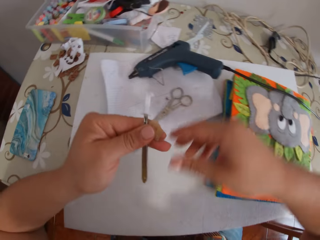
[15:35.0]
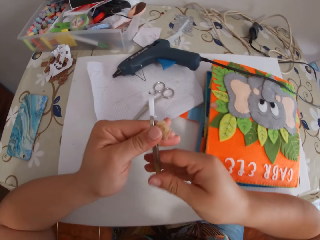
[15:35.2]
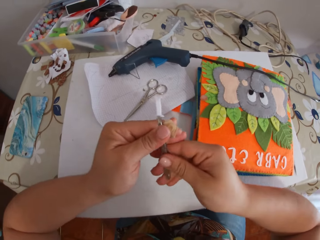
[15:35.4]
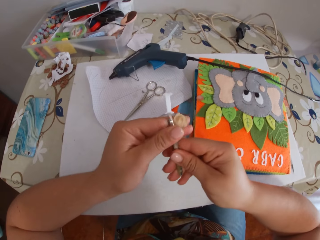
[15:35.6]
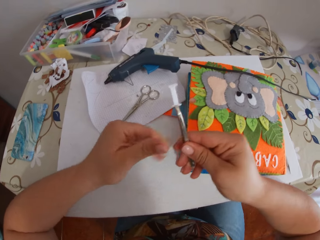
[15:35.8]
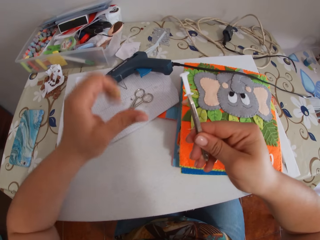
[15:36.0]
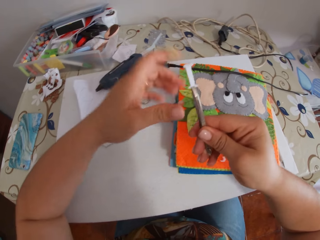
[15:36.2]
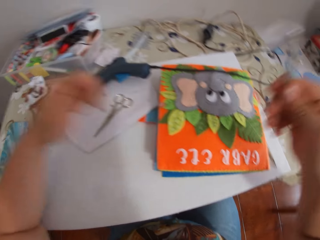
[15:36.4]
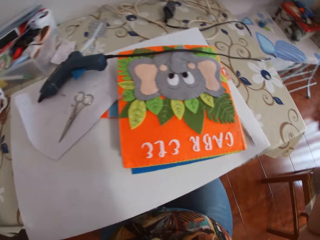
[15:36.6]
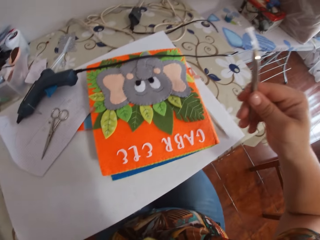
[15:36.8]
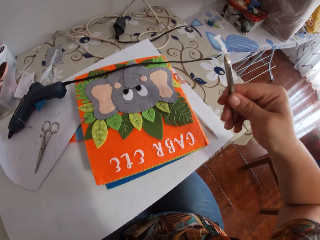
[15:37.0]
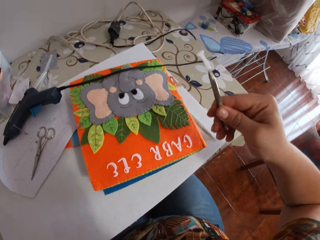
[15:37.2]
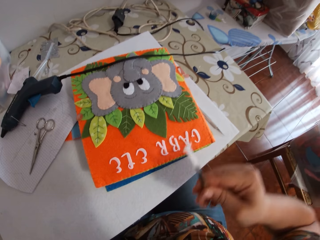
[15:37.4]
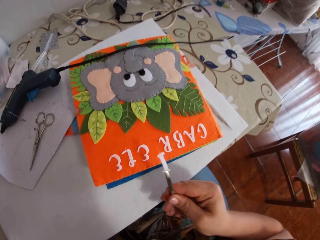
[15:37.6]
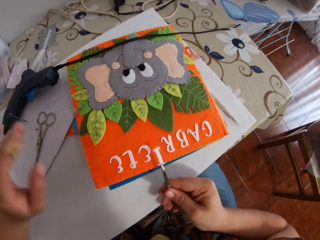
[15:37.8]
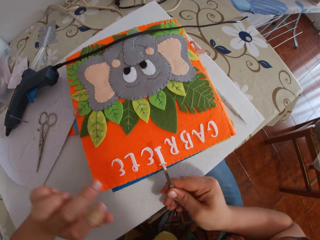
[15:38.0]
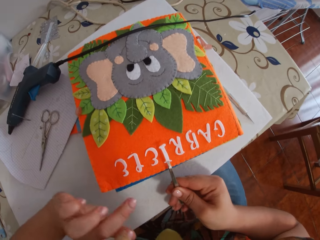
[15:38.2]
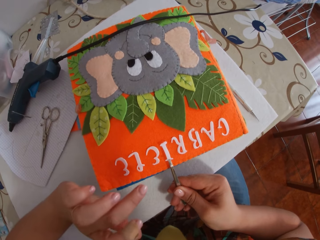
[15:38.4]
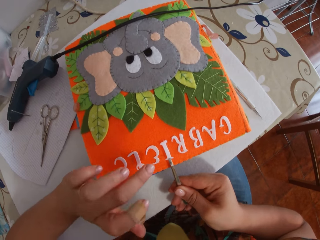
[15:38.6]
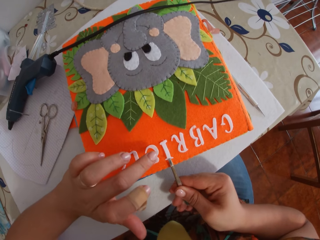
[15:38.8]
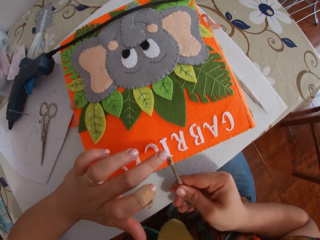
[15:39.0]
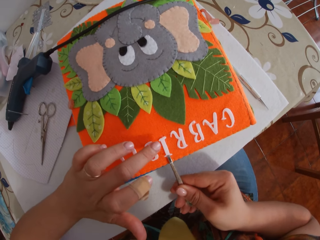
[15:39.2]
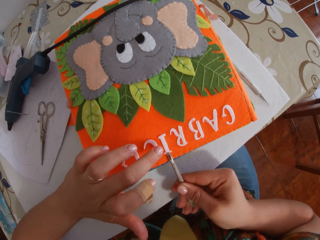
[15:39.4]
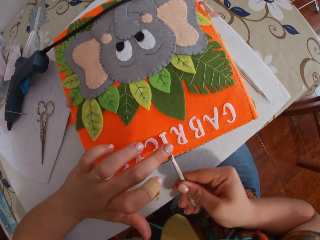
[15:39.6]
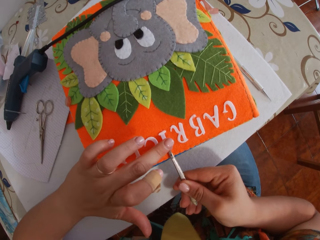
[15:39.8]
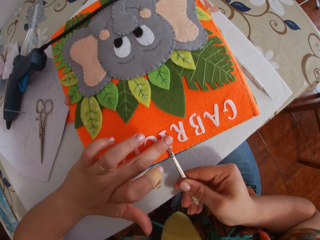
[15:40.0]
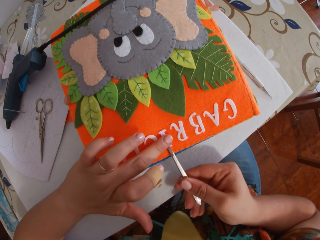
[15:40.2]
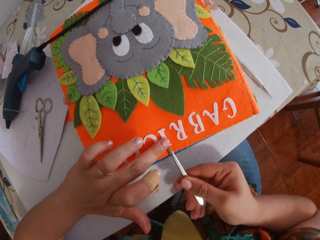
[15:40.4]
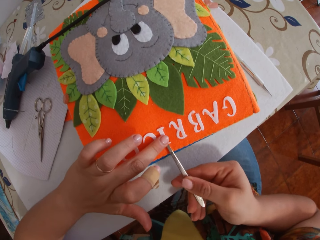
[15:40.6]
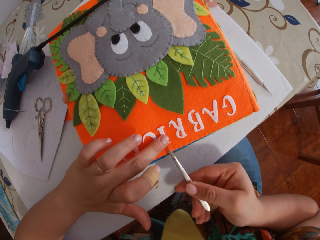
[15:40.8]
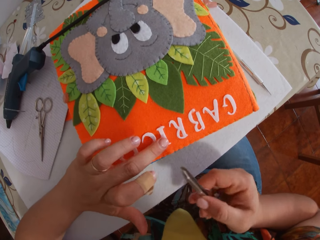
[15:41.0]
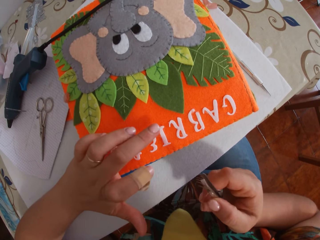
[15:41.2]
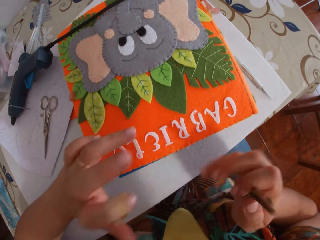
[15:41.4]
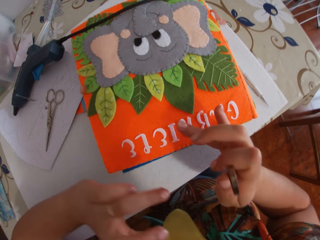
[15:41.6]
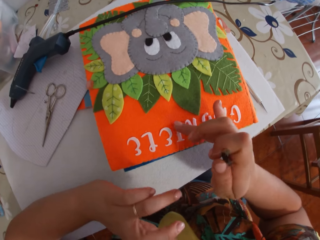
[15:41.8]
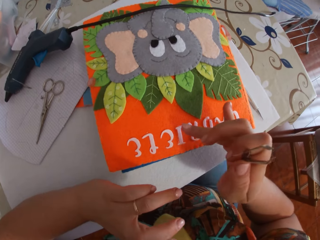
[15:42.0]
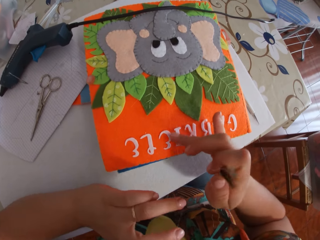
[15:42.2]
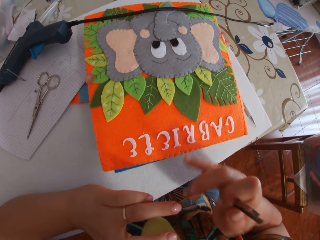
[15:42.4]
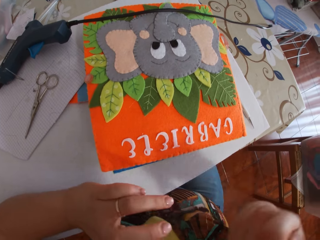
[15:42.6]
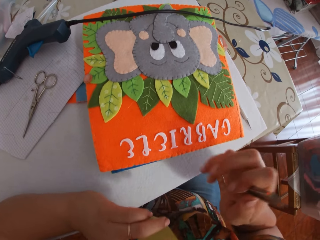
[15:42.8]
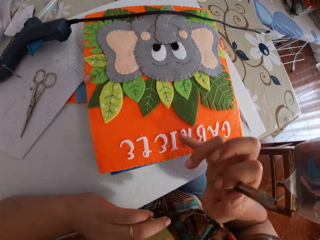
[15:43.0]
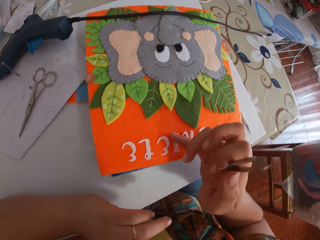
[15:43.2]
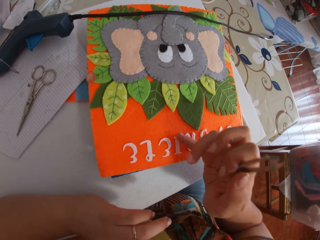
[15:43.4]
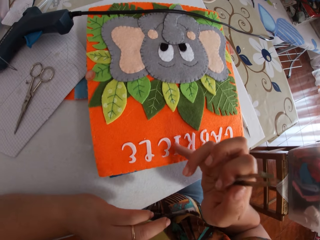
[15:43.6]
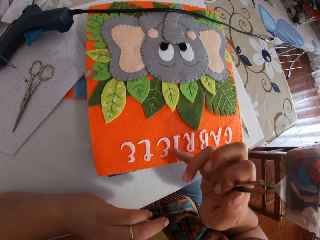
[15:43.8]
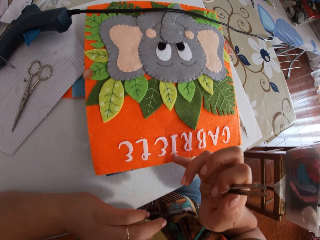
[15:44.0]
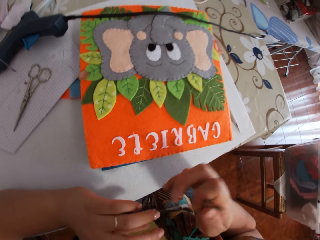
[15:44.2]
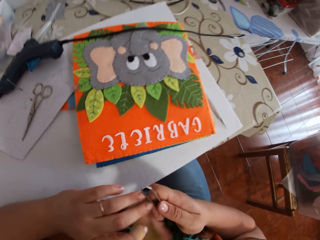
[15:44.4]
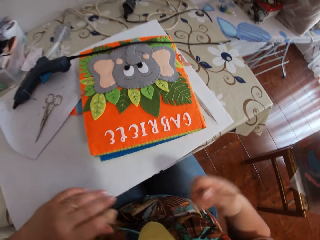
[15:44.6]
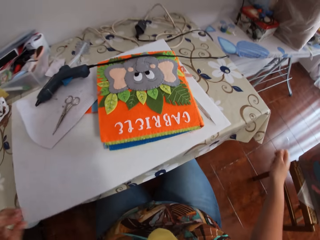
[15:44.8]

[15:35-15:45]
The camera wearer drops the glue gun on the paper. She takes the pincer with her right hand. She places the paper alphabet on the book with the pincer. She holds the paper alphabet with her finger. She taps the paper alphabet with her finger.

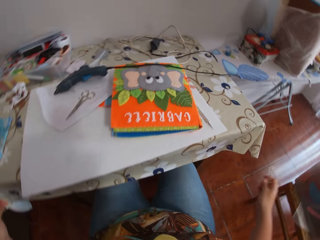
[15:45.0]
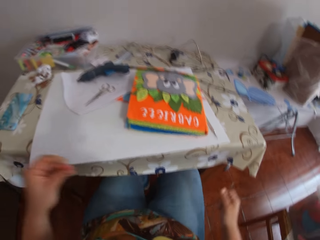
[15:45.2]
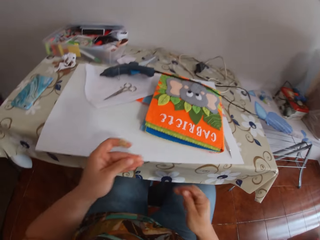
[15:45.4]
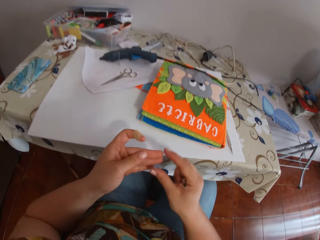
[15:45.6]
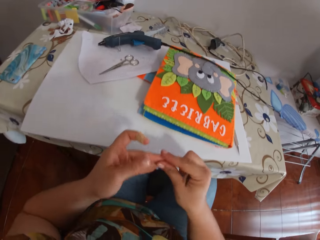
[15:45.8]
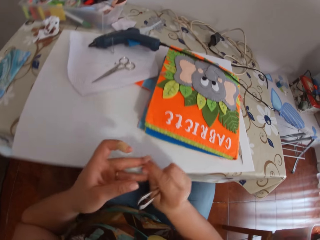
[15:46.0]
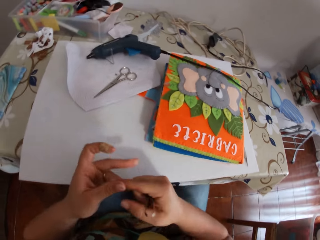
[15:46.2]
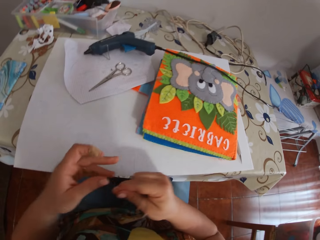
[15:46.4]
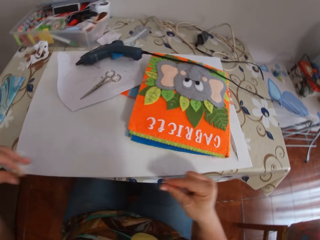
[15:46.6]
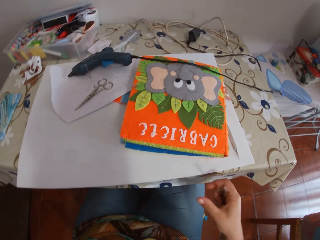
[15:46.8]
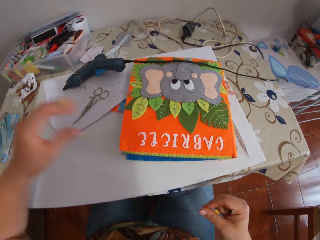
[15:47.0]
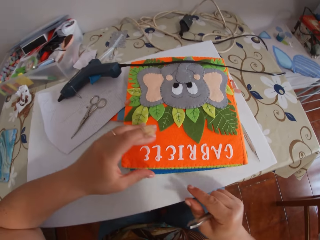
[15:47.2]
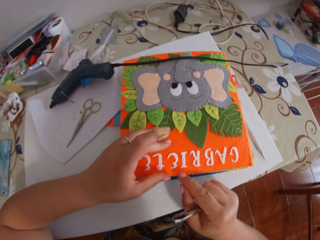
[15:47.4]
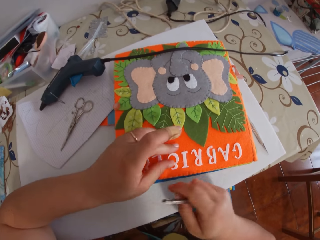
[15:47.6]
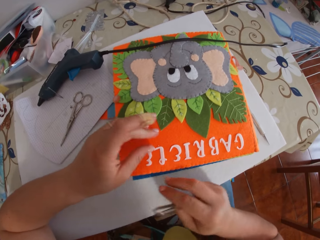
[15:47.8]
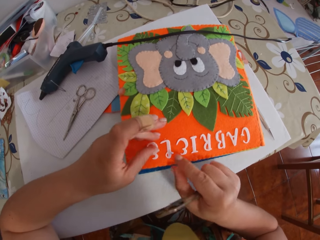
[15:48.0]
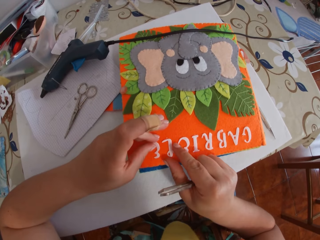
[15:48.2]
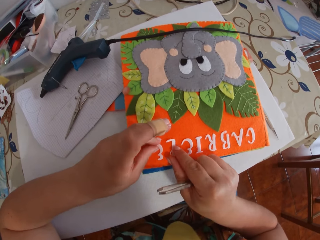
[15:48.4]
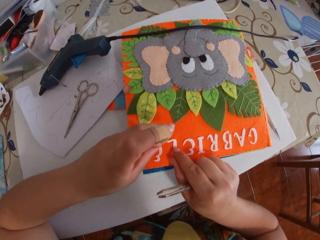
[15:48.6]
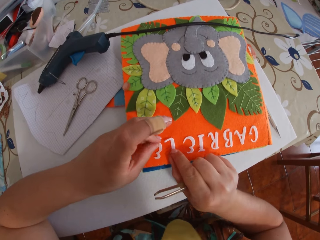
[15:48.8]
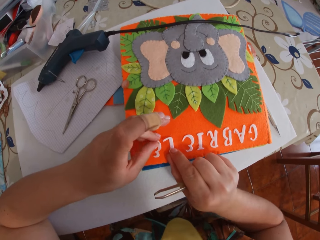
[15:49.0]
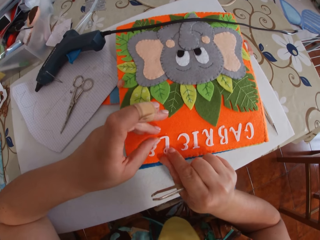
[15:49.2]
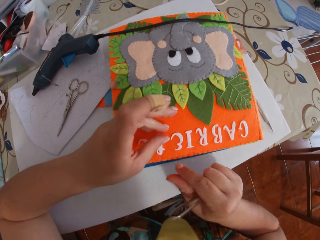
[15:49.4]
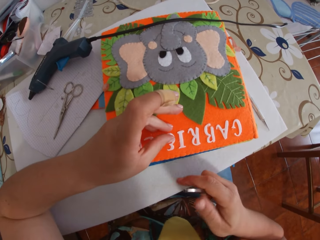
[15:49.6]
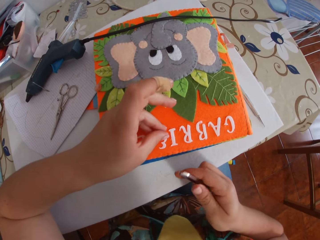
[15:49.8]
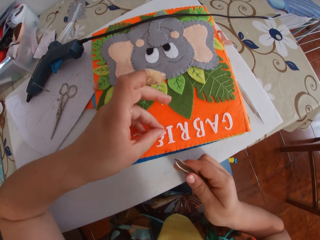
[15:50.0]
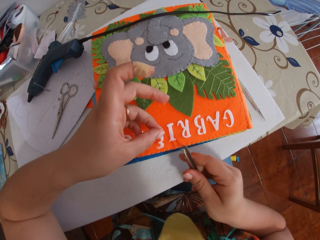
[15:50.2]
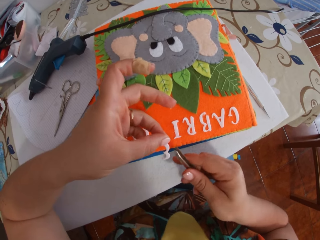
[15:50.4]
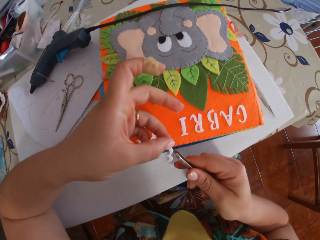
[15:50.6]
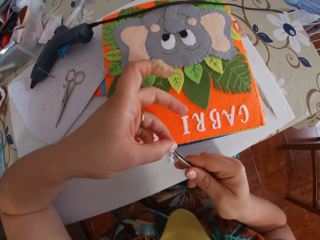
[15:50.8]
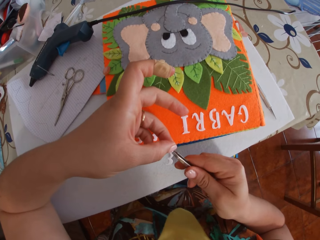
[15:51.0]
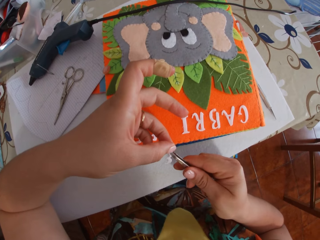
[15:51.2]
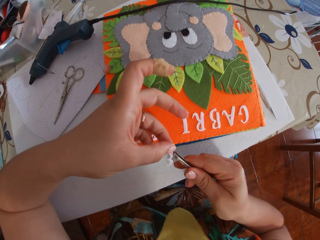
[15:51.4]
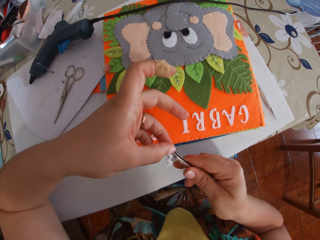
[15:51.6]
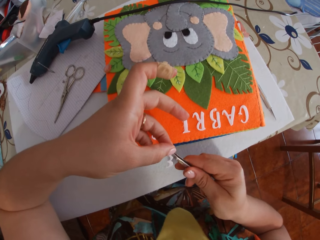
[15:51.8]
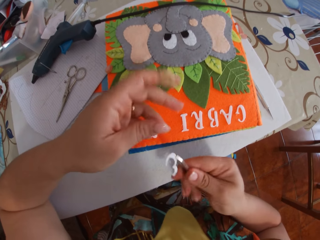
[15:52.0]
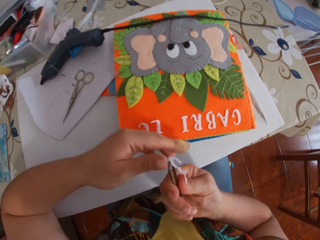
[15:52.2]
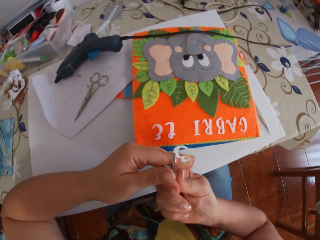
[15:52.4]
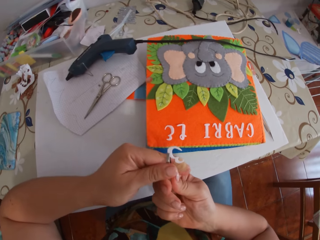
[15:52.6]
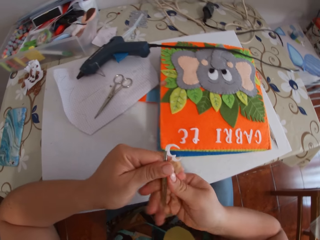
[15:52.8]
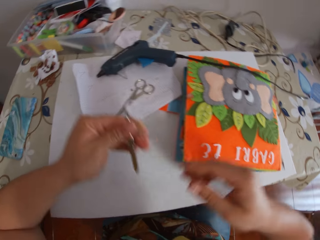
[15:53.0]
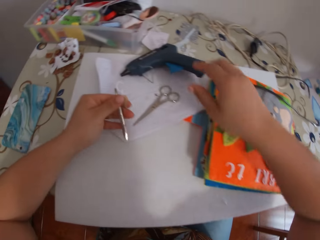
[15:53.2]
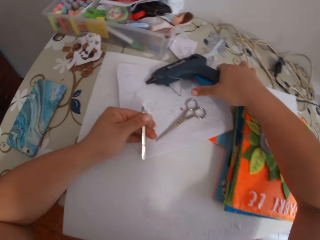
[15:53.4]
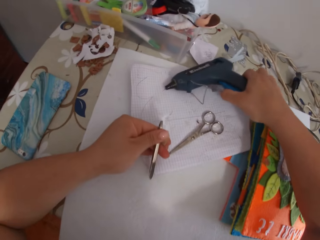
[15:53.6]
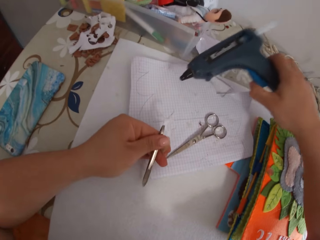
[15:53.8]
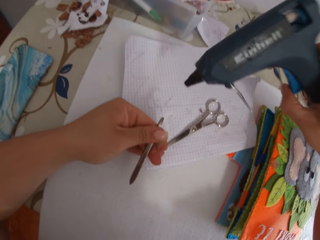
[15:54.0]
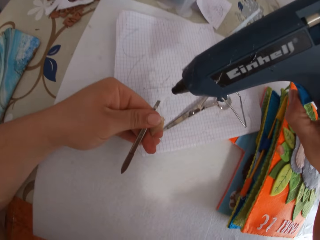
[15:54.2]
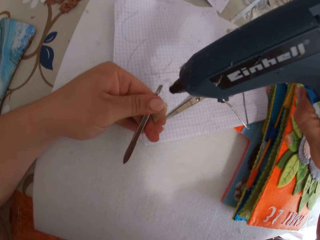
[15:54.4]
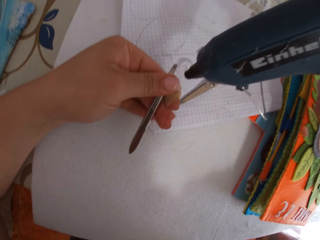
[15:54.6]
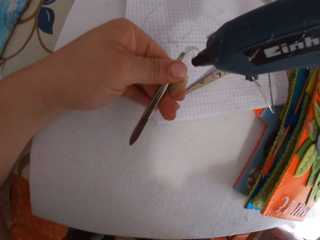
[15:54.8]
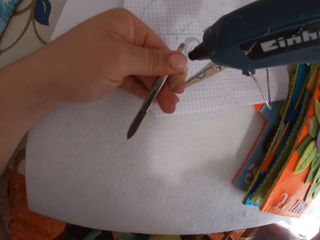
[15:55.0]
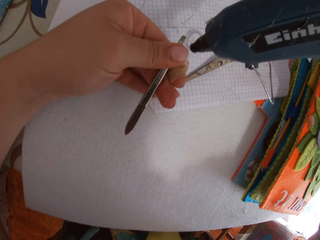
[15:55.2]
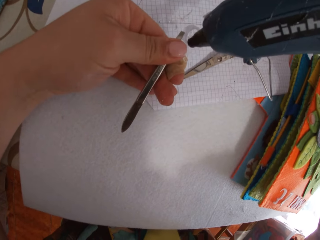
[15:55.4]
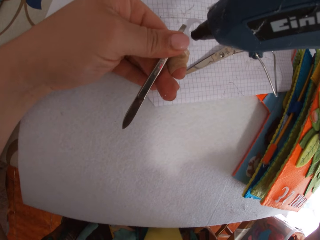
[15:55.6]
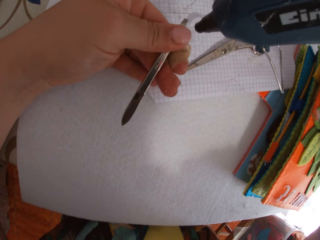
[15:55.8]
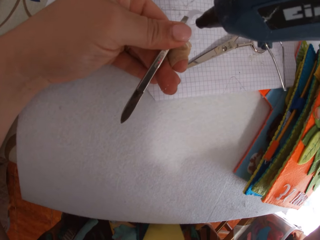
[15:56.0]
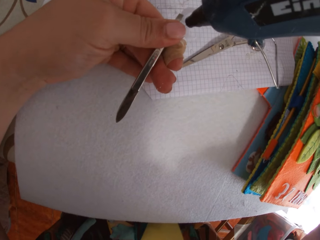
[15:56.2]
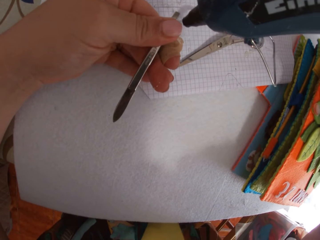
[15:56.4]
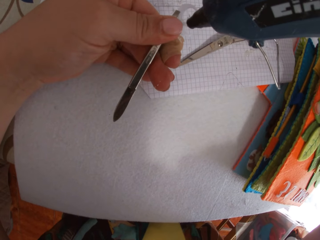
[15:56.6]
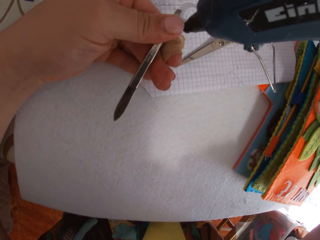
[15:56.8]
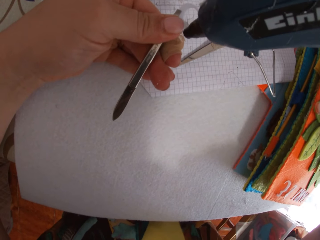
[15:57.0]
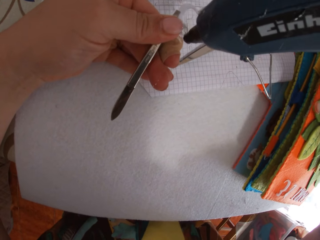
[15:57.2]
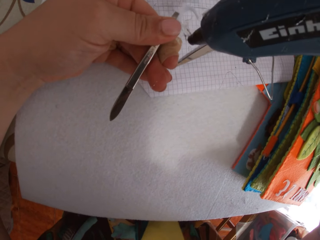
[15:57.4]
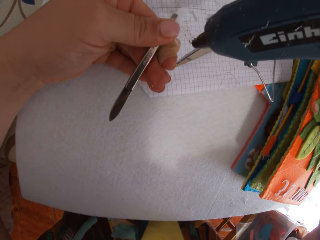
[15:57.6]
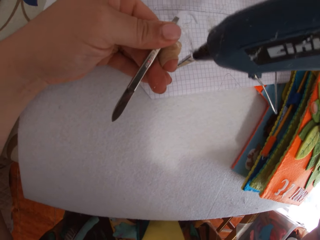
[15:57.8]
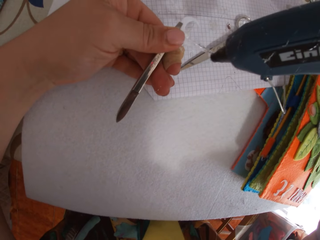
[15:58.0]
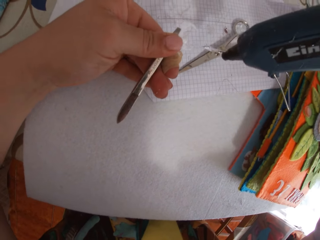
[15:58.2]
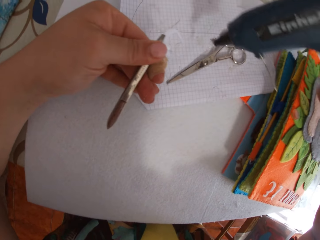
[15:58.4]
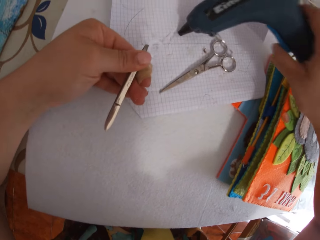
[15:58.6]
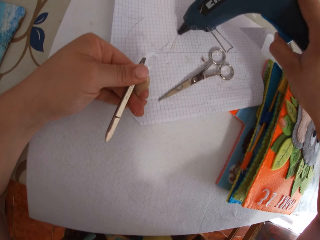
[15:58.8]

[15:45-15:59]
The camera wearer cleans glue off her finger. She adjusts a paper alphabet. She picks up a paper alphabet from the book. She holds the paper alphabet with the pincer. She takes the pincer with her left hand. She picks up the glue gun from the paper. She puts glue on the paper alphabet with the glue gun.
